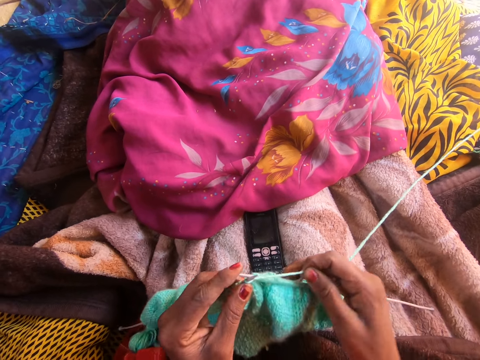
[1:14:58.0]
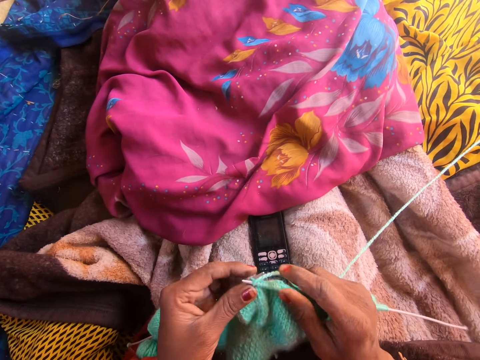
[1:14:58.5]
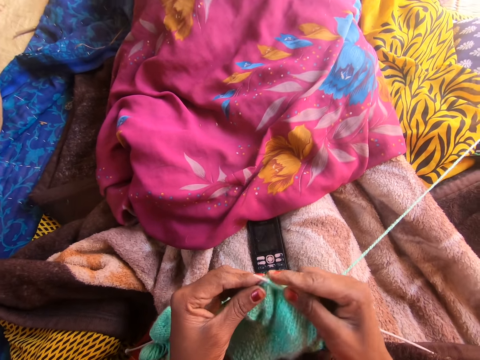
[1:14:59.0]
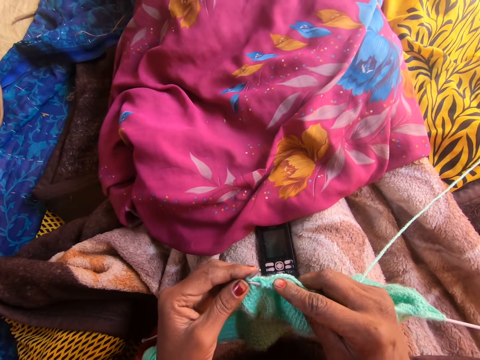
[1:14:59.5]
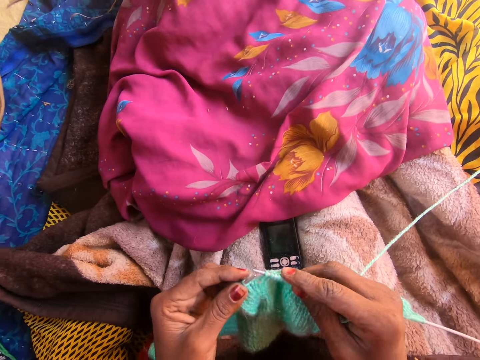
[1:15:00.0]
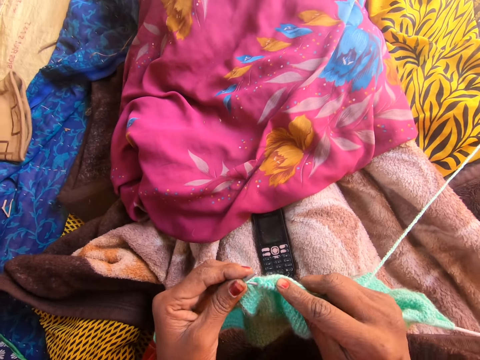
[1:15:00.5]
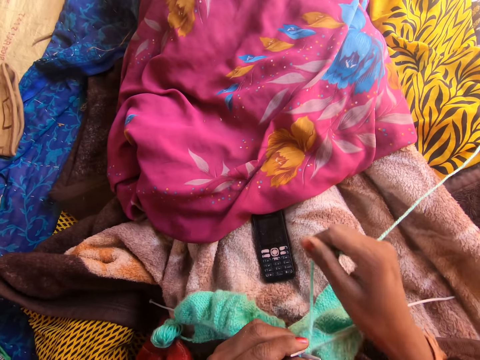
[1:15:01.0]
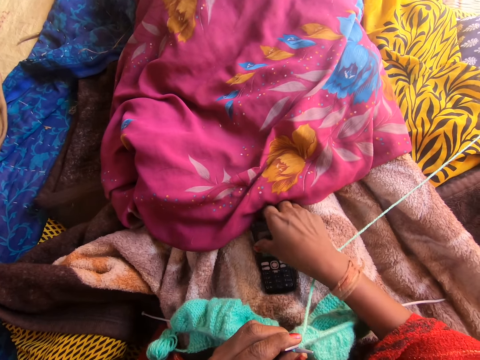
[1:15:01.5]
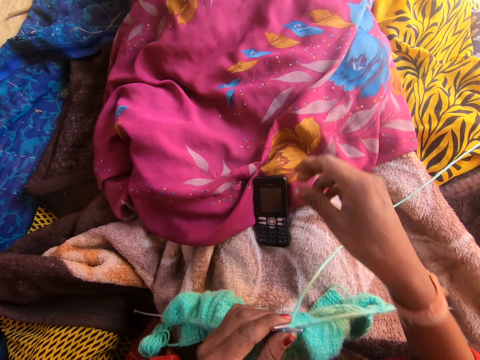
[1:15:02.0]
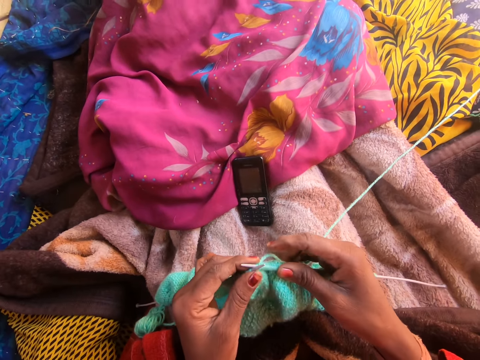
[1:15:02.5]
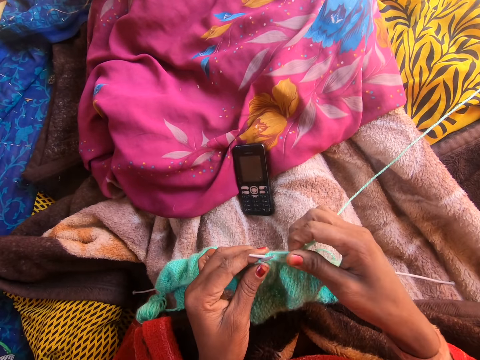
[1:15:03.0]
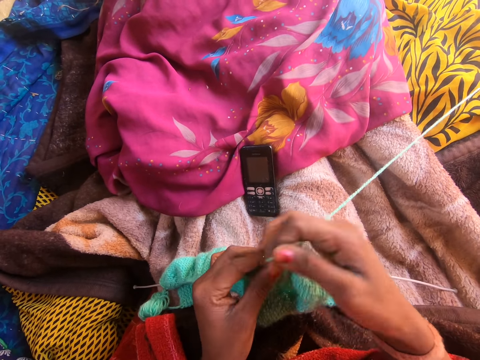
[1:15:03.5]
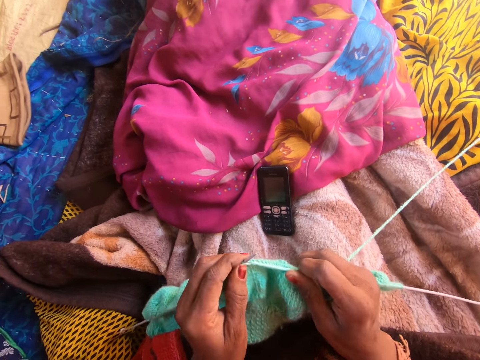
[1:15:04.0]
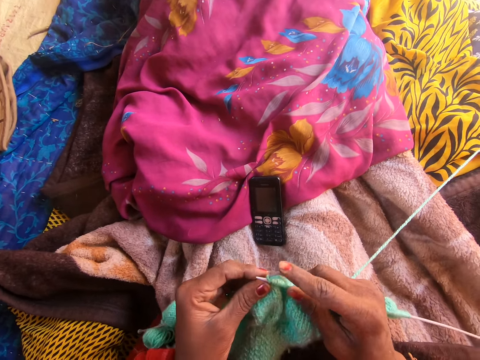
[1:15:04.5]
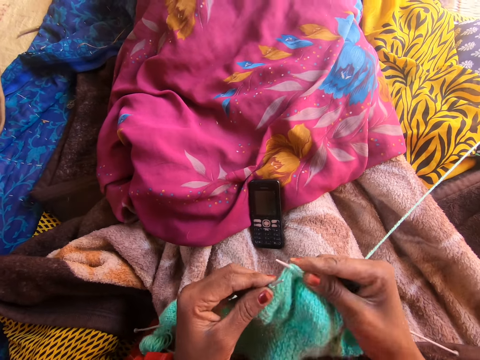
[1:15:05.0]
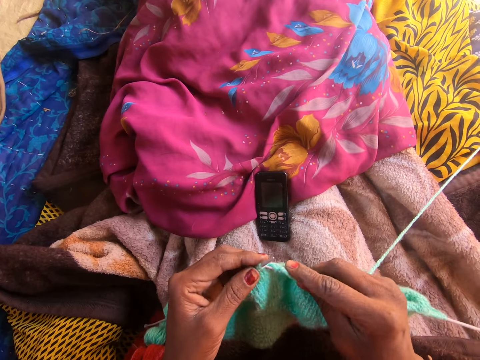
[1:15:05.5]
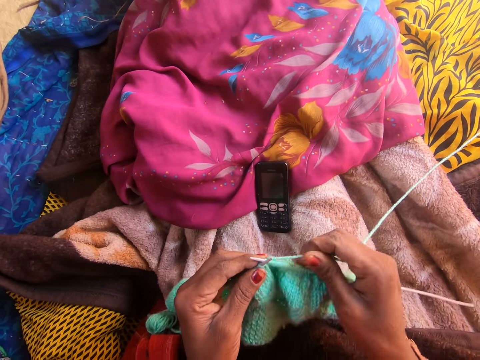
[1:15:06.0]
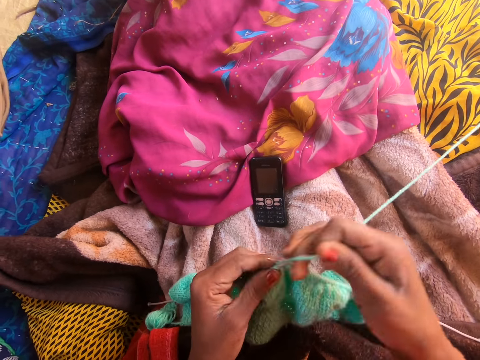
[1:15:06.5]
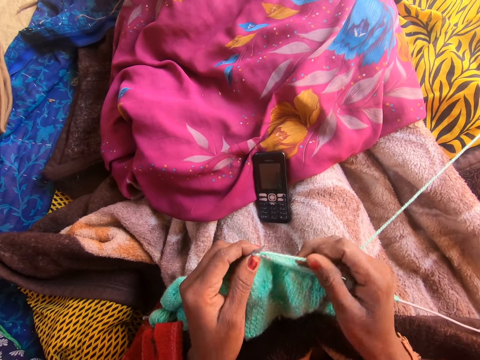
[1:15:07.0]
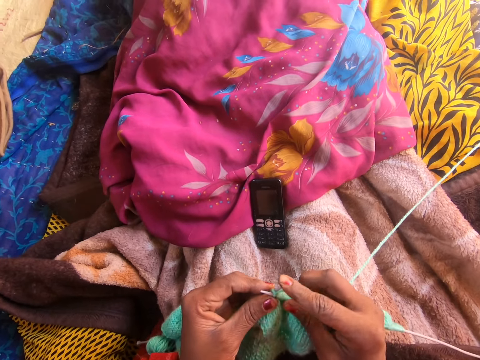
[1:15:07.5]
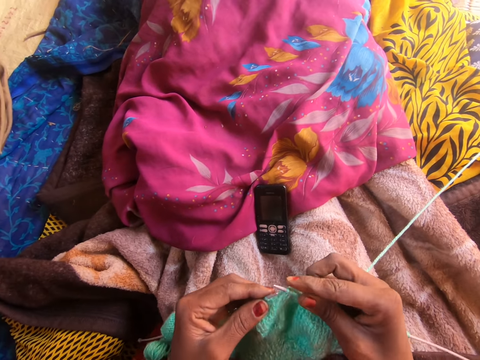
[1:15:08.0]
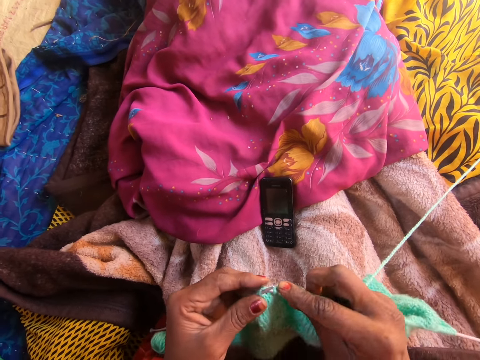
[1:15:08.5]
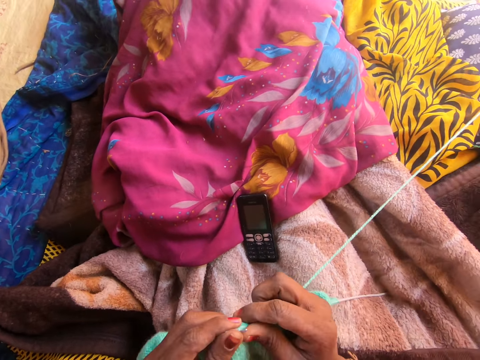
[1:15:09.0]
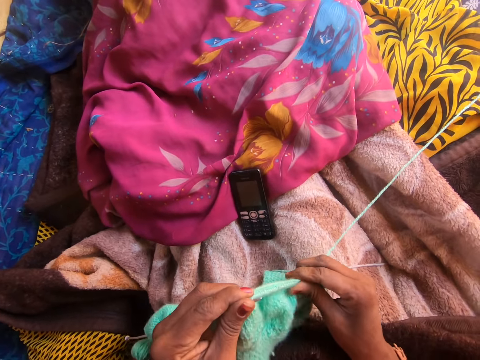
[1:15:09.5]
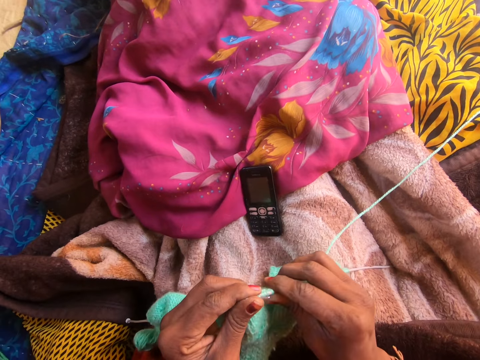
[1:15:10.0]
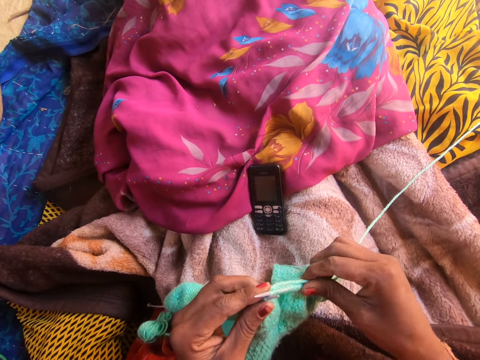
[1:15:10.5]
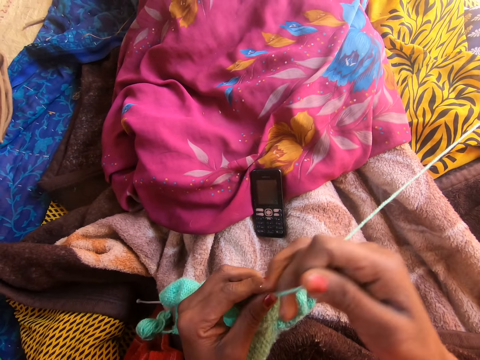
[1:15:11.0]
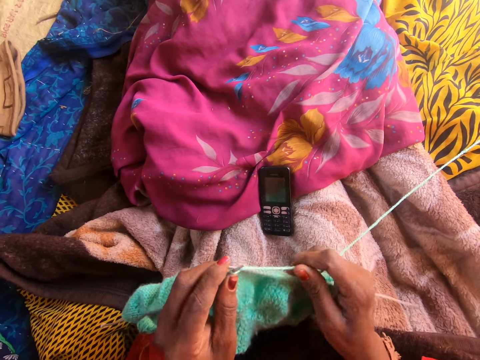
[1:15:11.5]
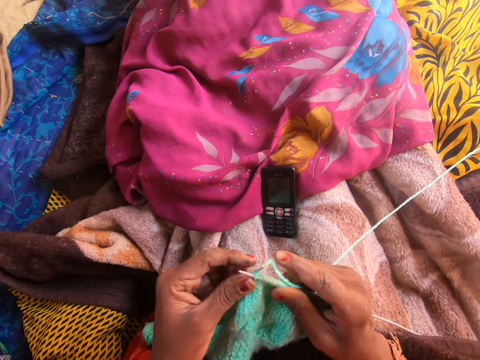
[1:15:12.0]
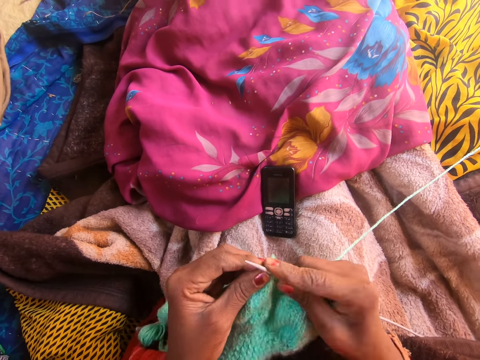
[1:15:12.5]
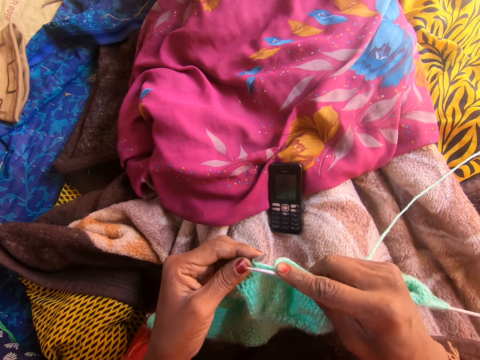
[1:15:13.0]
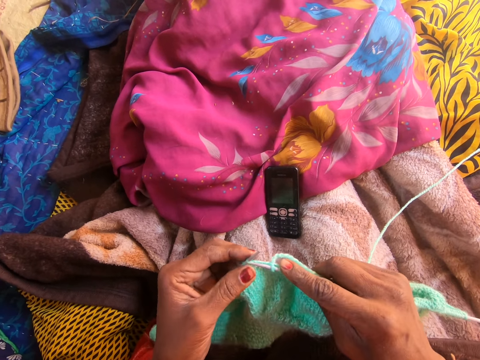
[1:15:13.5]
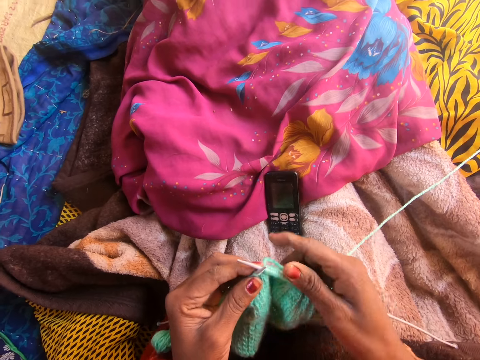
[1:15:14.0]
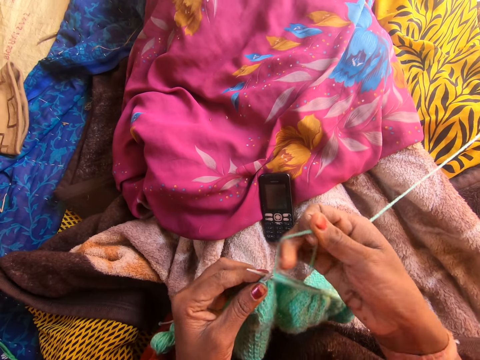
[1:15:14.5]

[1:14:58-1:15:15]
The camera wearer knits the yarn with the knitting needle. She picks up a phone from her lap with her right hand and drops the phone onto her lap. She talks on the phone with a person. She adjusts the yarn along the first knitting pin with her right hand. She knits the yarn with the knitting needle.

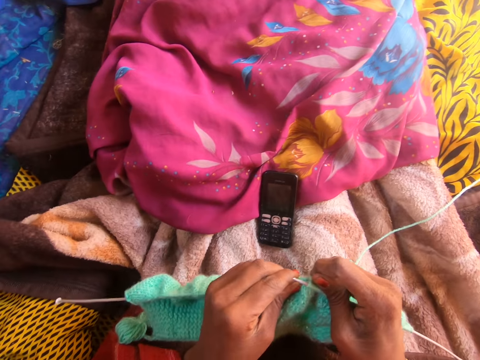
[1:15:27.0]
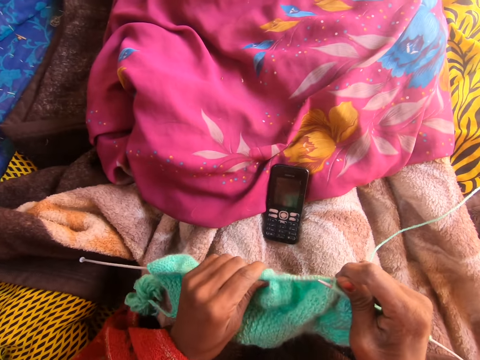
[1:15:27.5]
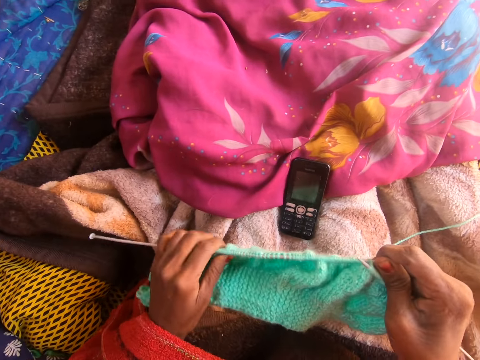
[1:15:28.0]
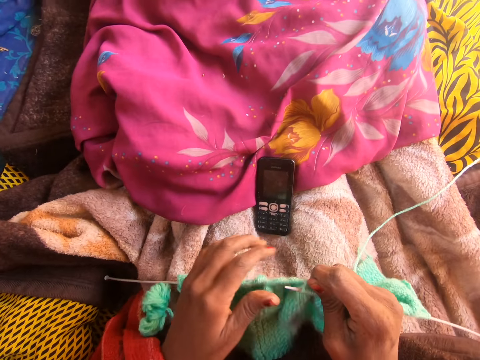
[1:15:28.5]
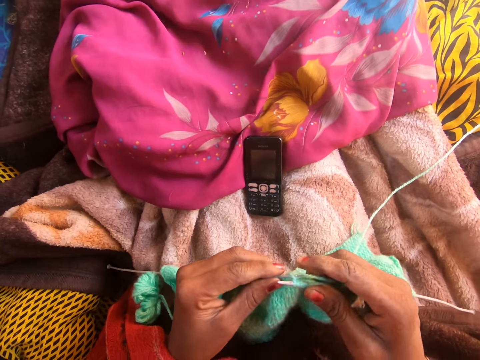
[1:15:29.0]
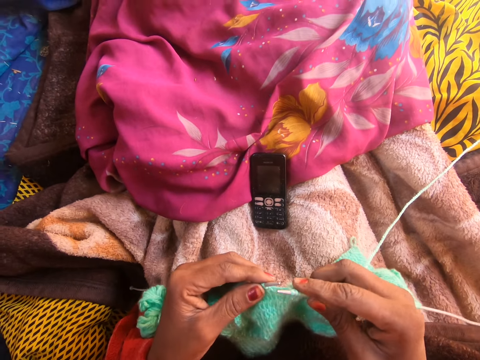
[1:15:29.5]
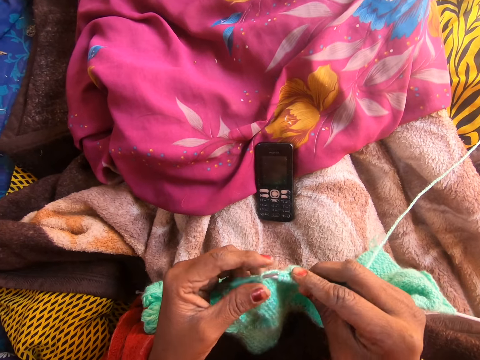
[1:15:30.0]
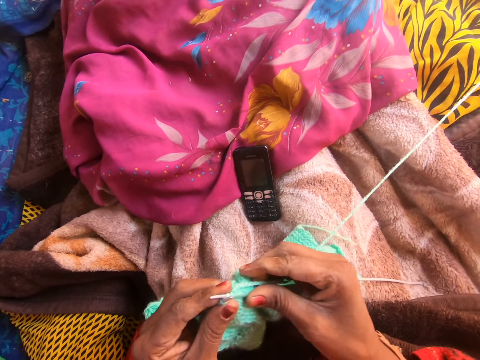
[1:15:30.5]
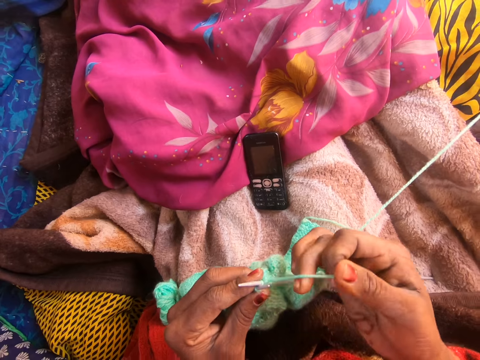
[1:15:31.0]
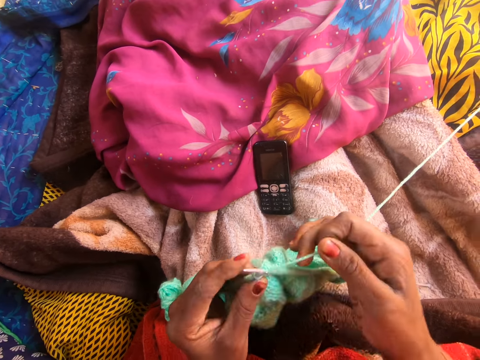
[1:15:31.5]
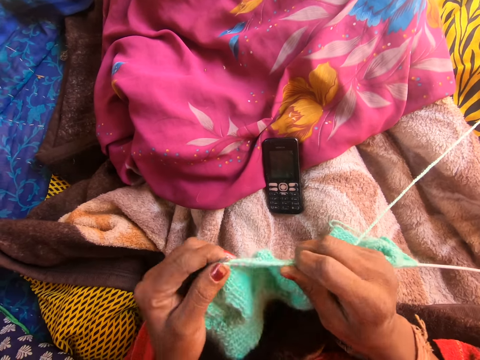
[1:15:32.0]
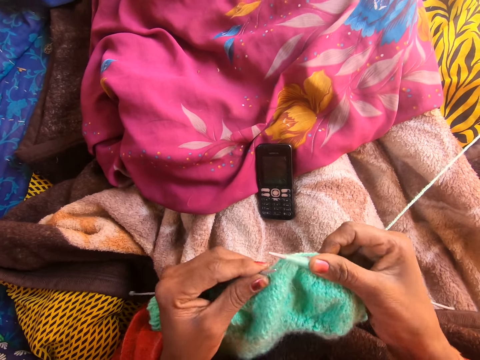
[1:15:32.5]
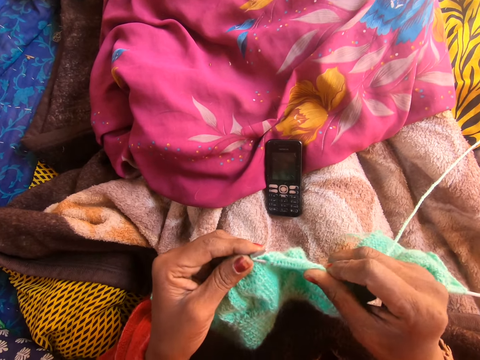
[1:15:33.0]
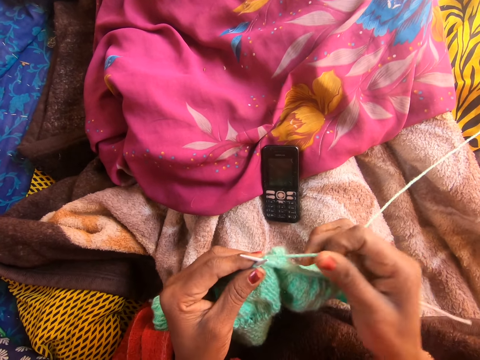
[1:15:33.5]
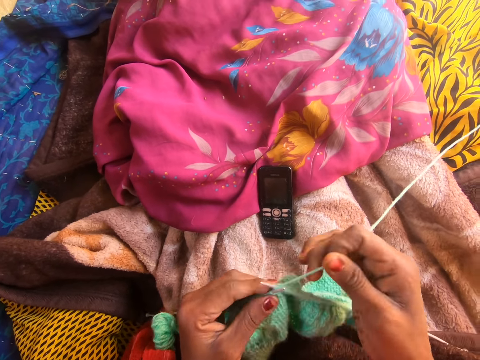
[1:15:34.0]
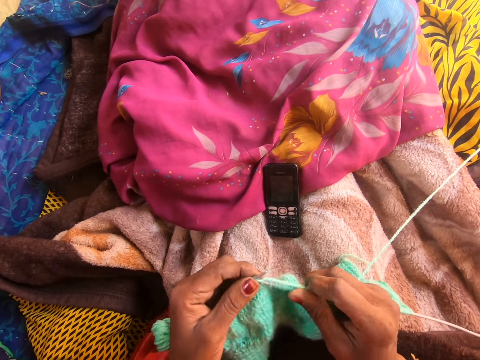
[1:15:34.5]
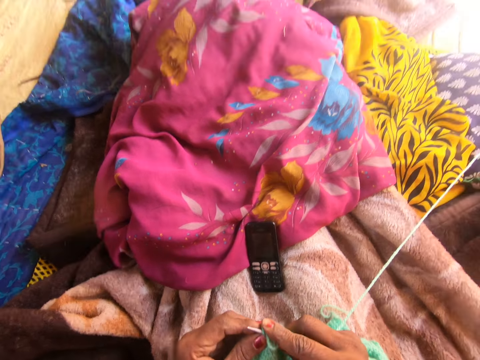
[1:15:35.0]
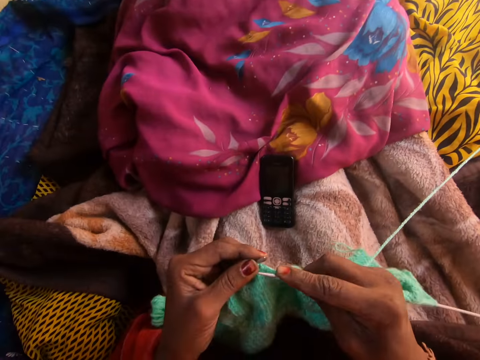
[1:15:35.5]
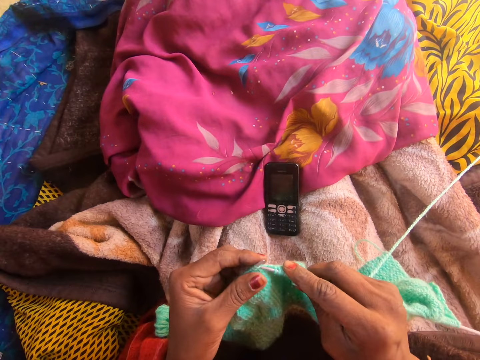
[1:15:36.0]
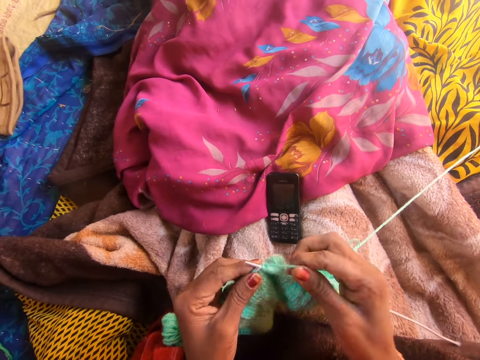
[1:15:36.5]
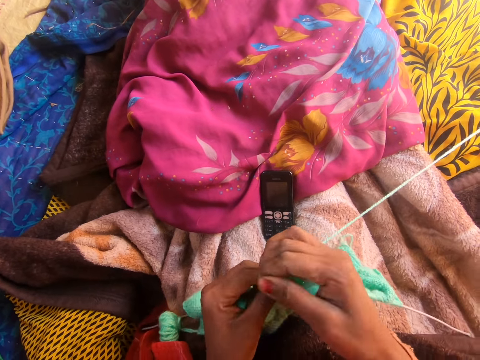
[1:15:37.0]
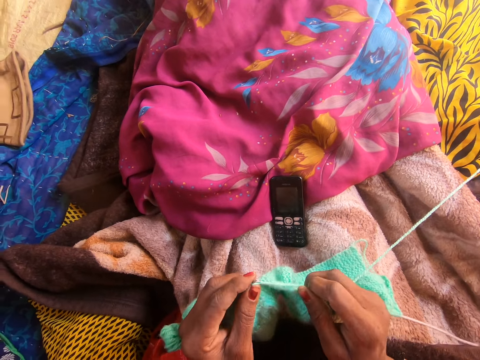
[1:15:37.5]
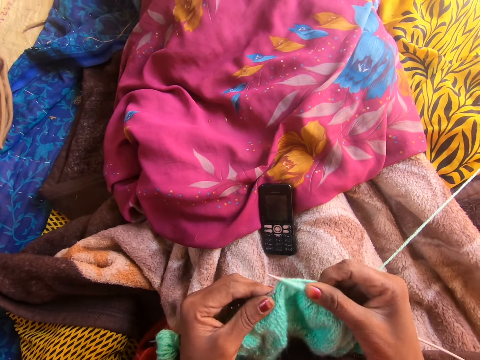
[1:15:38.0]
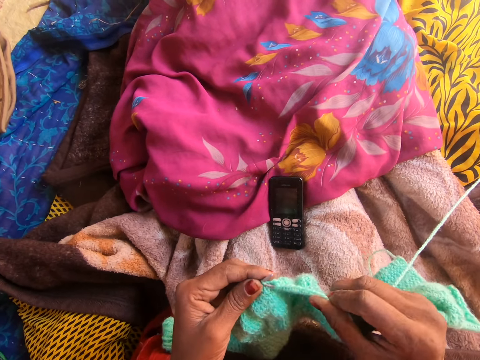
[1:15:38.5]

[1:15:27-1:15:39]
The camera wearer adjusts the yarn along the second knitting pin with her left hand. She talks on the phone with a person. She knits the yarn with the knitting needle.
